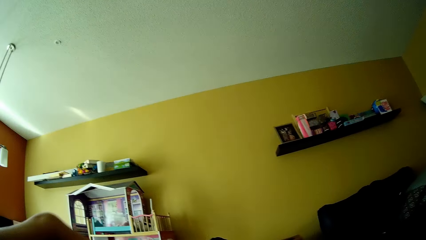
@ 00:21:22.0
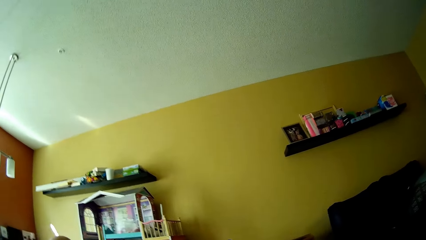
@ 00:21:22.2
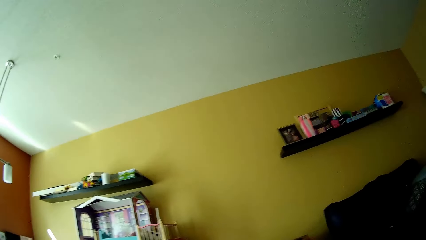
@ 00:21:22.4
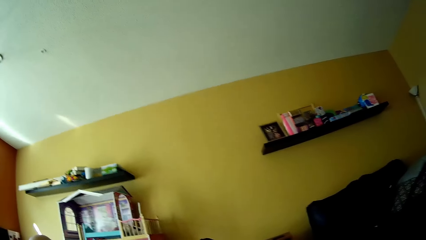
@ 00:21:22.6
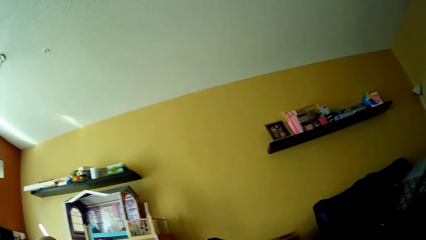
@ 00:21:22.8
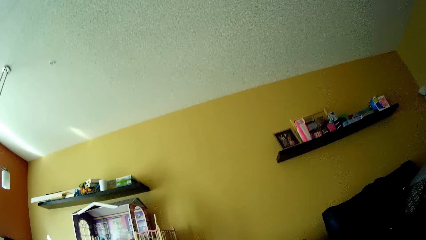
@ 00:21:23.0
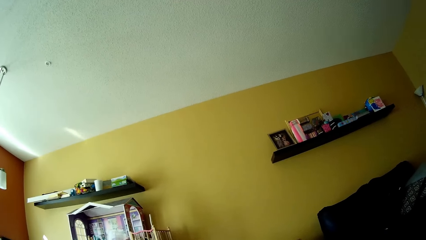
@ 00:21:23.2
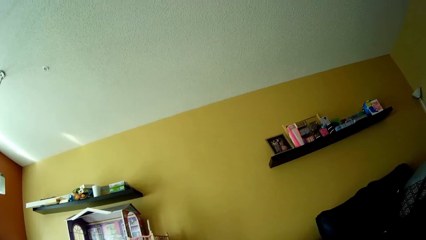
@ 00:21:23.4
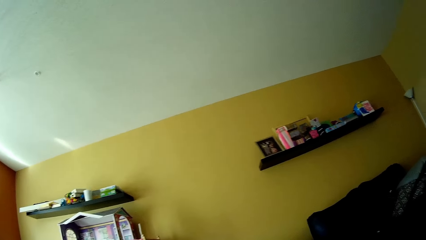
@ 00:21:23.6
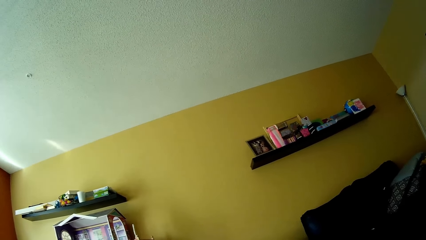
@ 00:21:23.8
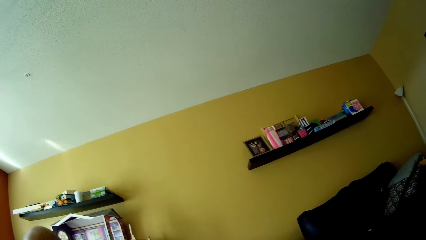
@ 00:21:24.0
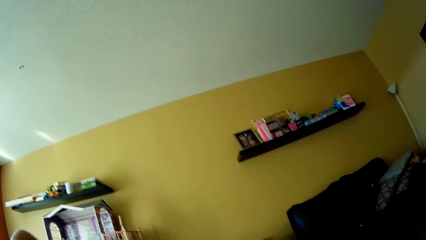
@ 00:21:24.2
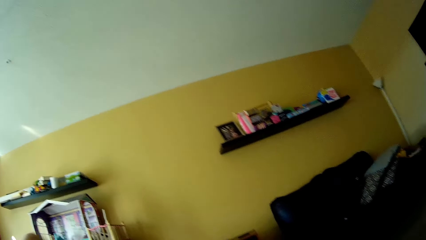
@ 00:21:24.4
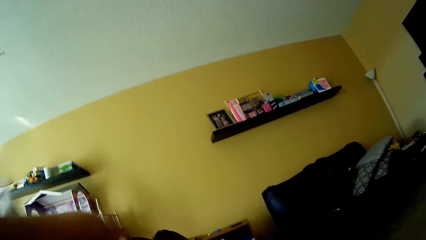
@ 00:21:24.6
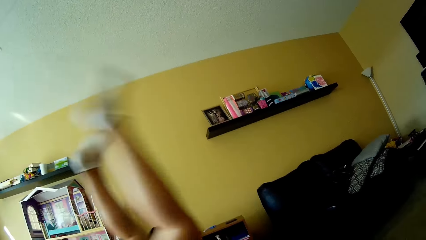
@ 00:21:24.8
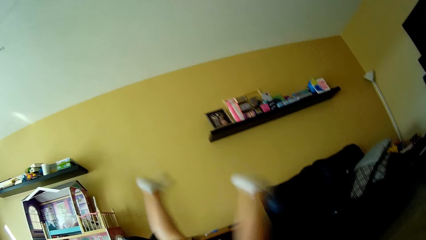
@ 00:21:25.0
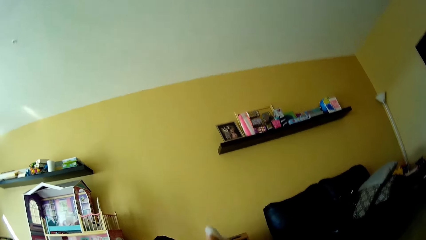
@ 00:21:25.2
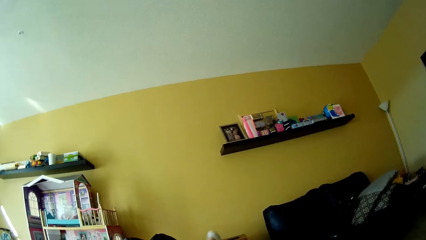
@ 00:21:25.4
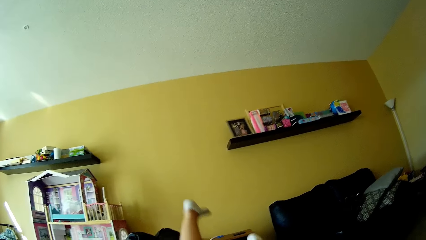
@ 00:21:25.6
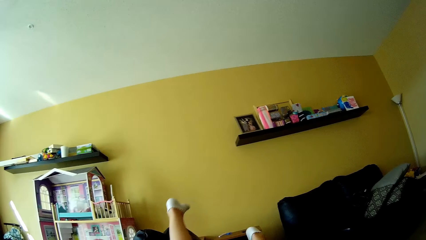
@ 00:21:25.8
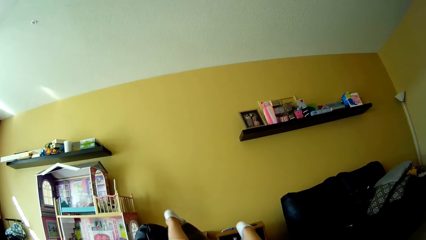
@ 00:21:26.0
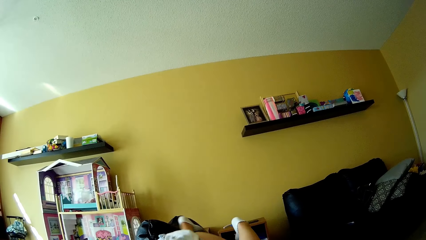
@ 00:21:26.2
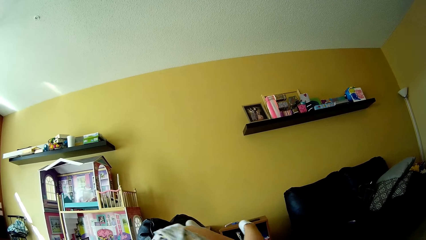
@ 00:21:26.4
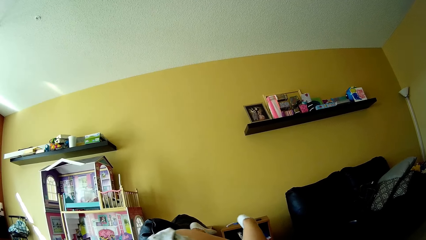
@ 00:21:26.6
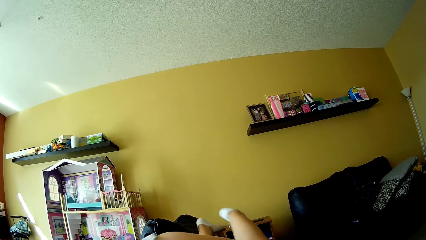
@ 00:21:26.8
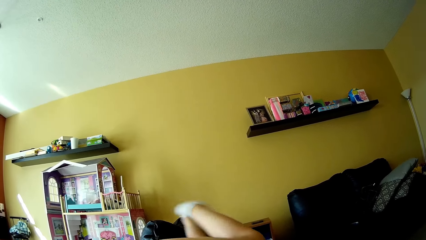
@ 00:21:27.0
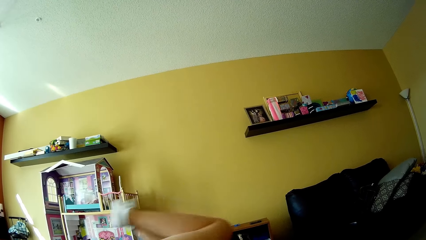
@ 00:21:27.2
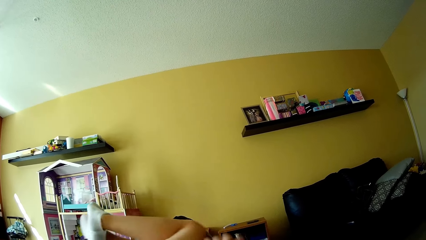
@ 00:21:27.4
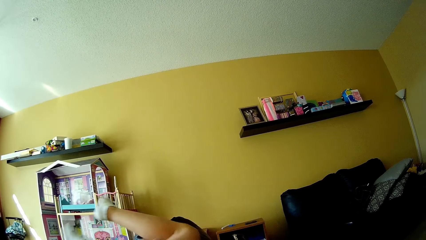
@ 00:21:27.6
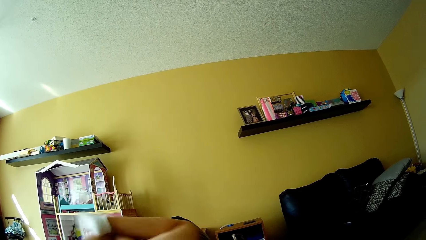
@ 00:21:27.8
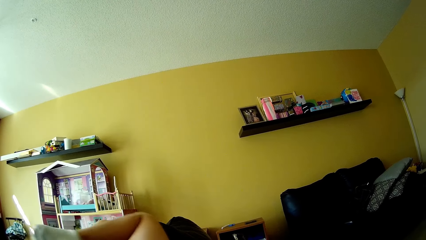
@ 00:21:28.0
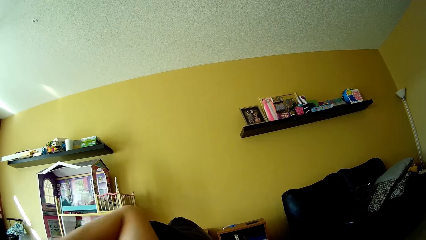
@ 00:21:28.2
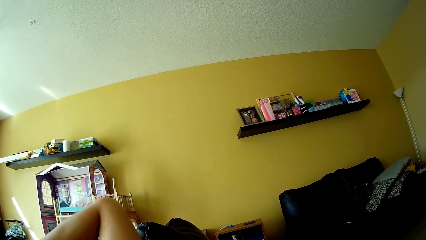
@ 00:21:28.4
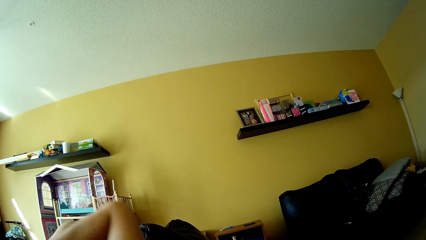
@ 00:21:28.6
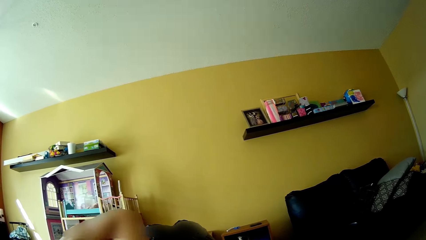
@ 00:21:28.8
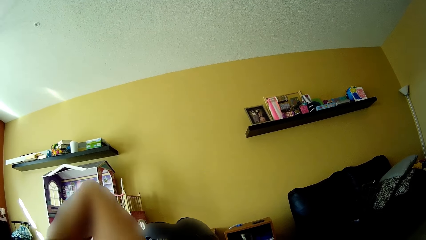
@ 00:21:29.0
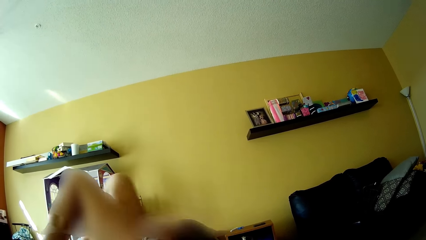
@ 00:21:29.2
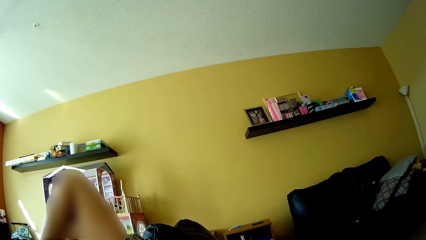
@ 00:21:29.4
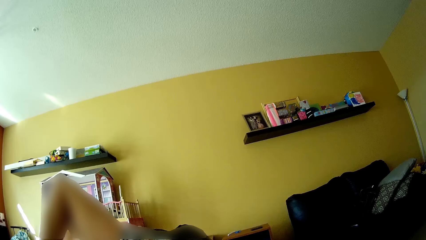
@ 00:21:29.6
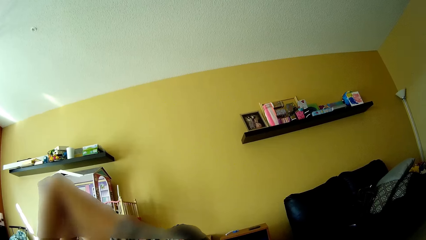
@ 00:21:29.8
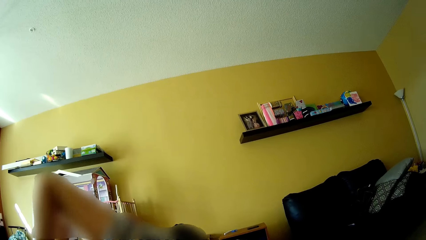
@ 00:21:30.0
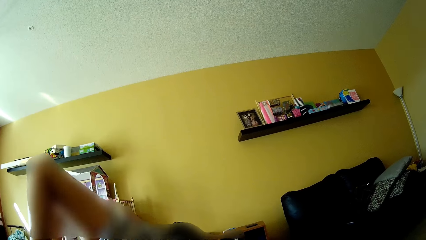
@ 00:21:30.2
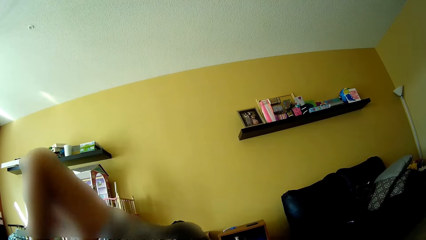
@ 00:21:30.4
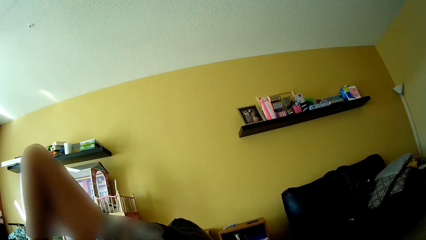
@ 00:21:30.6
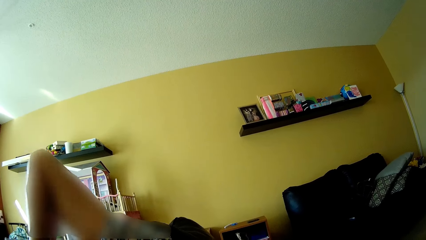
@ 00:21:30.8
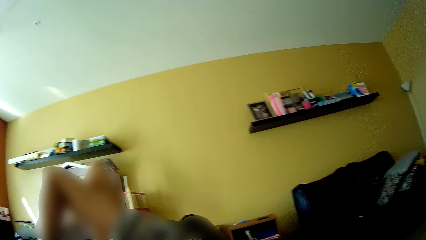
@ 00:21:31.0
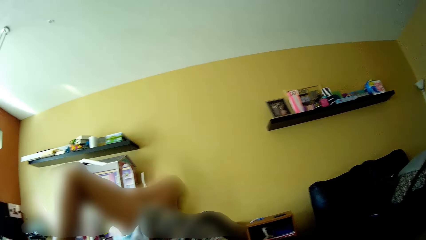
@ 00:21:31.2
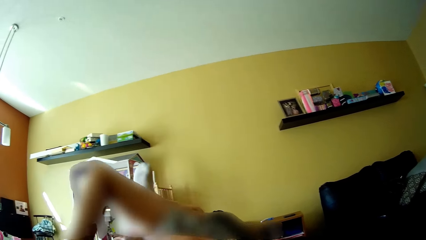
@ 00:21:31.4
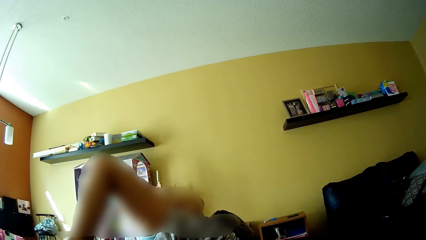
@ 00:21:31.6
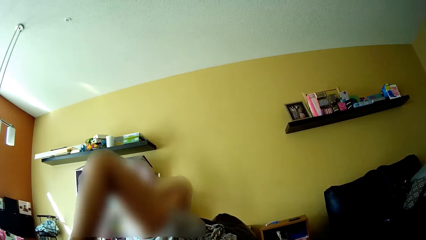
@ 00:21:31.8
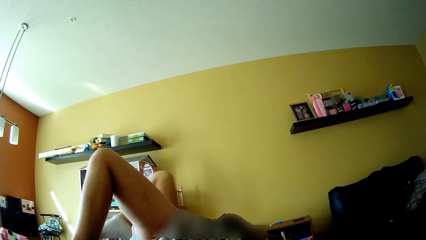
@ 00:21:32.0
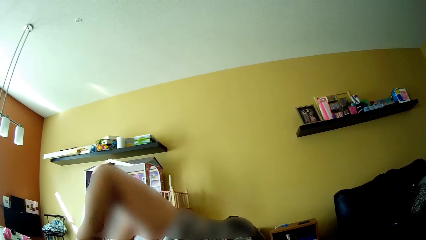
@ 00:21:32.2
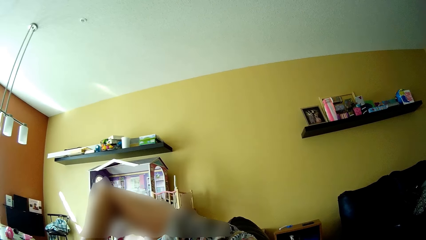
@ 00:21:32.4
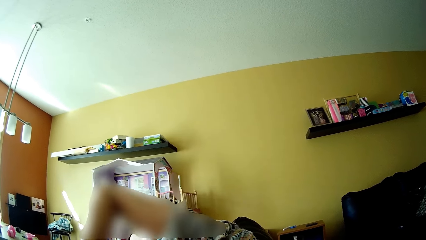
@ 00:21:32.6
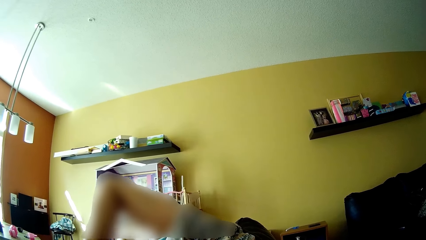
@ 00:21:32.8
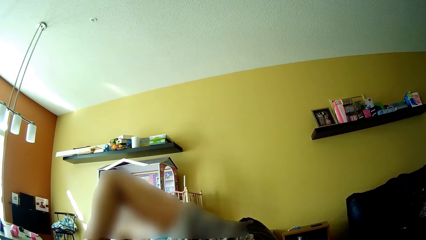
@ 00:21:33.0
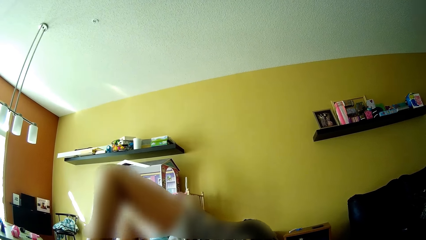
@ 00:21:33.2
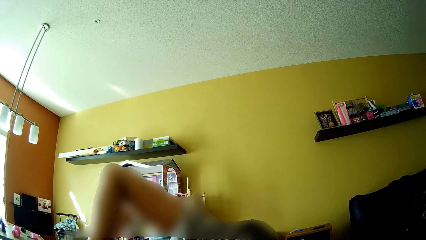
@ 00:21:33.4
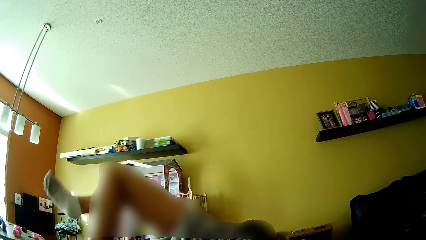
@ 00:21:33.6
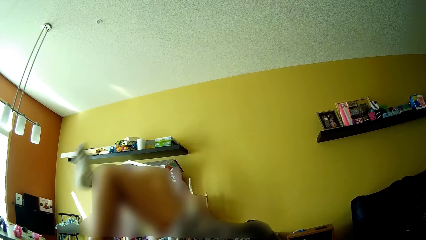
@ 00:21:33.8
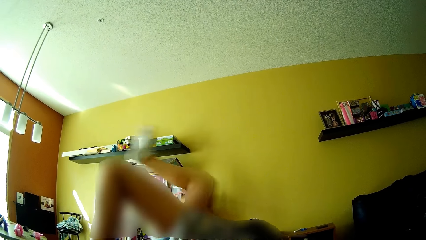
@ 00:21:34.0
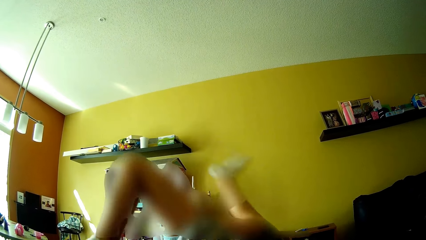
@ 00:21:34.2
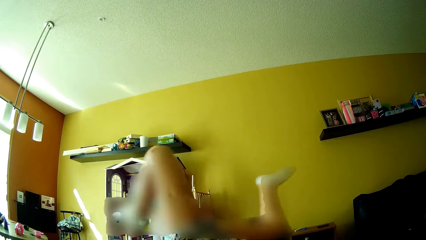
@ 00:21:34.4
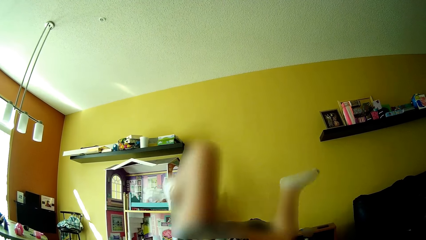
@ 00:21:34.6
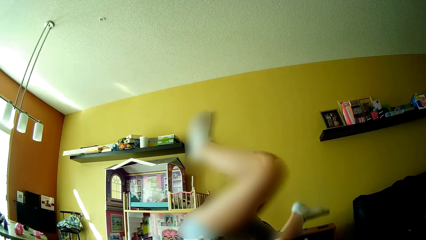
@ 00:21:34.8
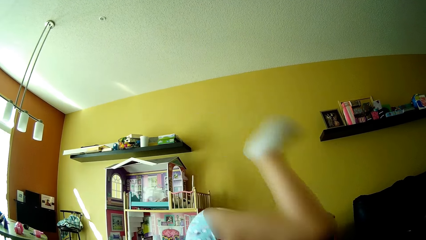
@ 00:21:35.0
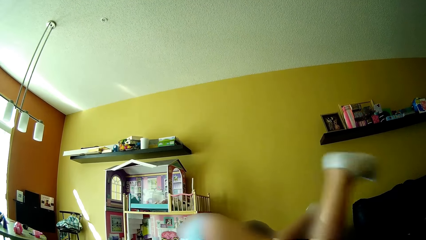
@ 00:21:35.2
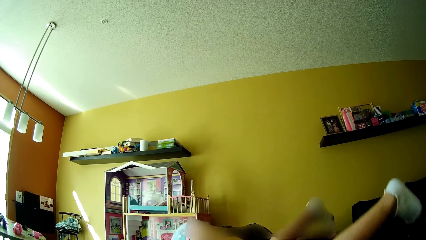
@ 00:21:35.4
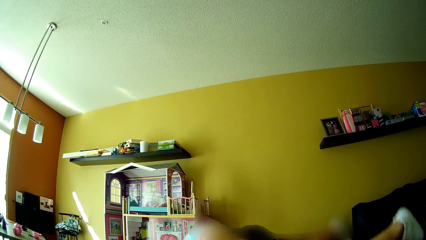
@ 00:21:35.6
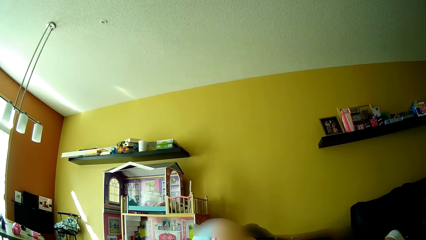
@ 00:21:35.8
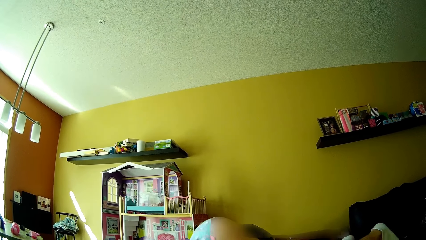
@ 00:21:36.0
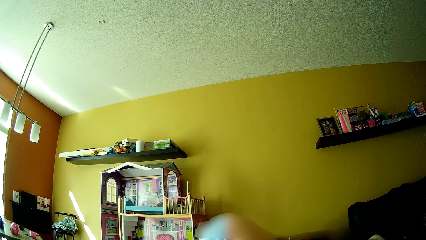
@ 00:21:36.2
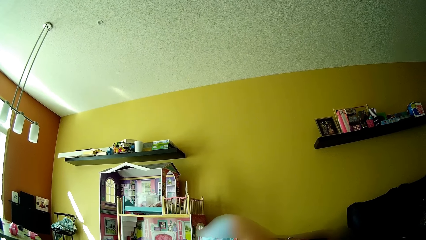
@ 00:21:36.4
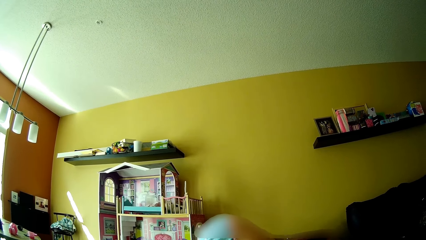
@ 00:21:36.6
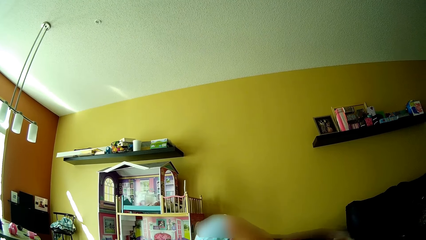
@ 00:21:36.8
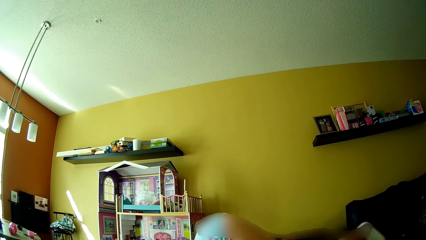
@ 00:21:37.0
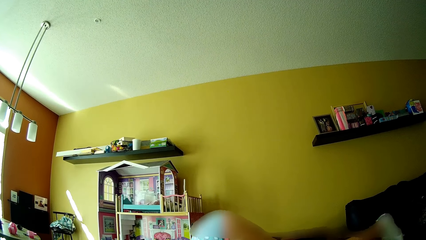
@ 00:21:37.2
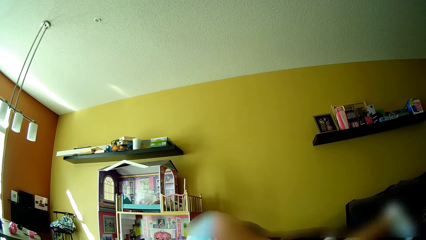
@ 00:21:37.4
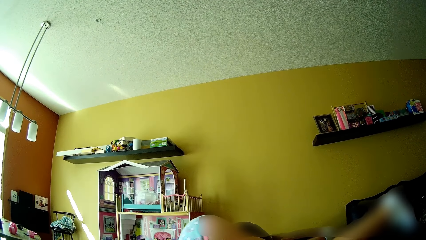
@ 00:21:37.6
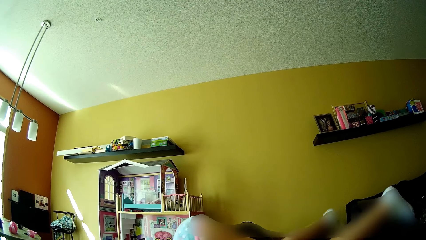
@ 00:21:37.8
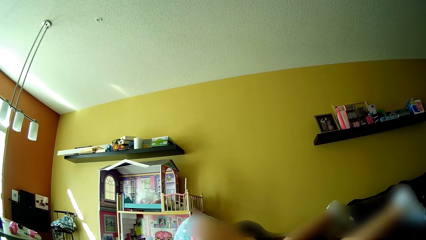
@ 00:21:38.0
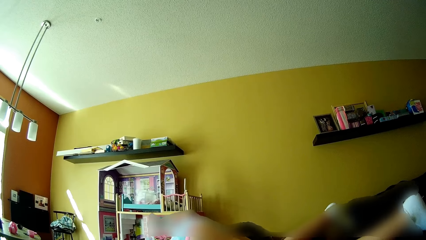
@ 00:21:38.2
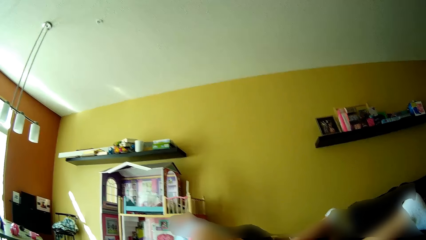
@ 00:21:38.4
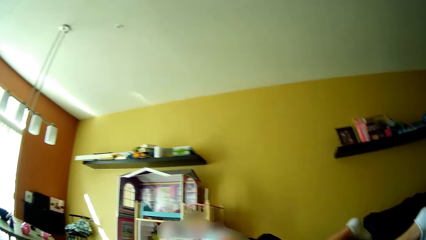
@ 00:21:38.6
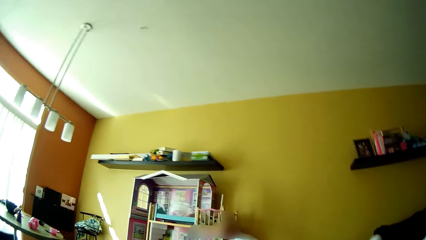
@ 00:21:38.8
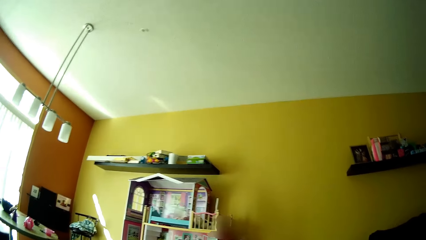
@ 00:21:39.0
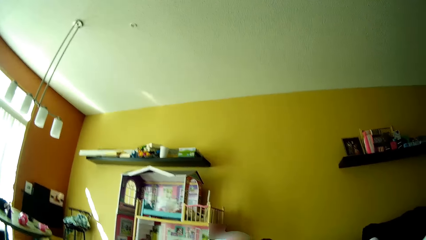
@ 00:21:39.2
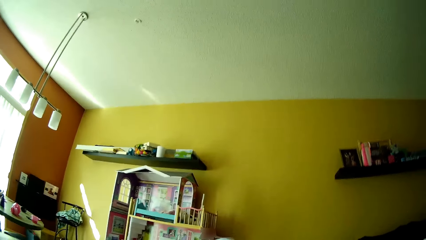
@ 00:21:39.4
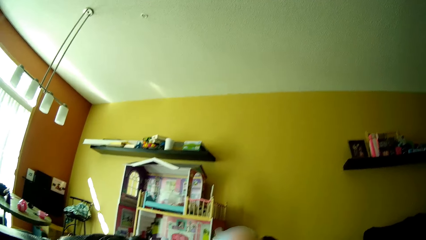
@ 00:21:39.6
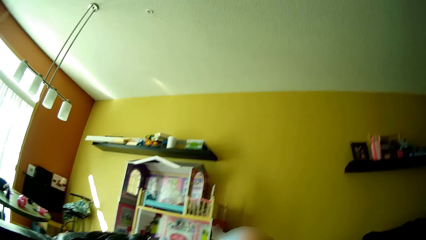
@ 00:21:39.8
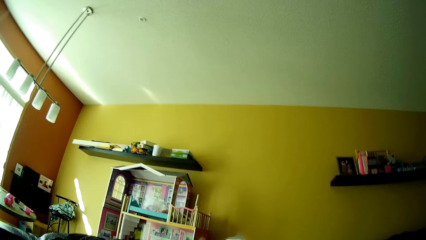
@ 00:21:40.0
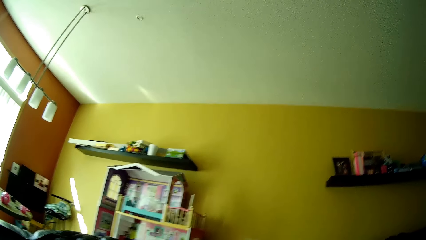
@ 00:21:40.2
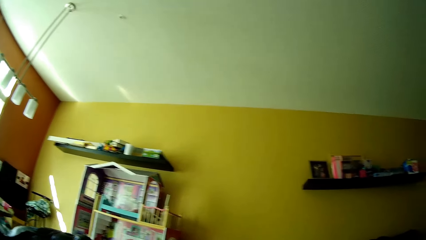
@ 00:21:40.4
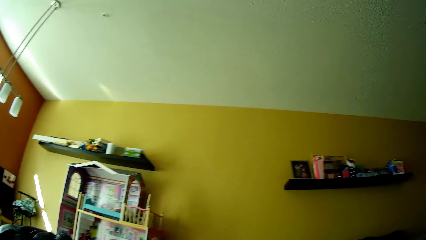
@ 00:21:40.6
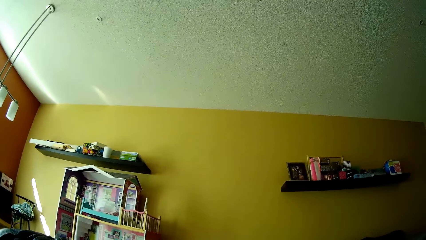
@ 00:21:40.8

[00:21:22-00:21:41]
The camera wearer talks to the girl. The girl talks to the camera wearer. The girl does a rolling backflip. The camera wearer talks to the girl. The girl lifts her legs on the couch. The girl talks to the camera wearer. The girl lifts her legs on the couch. The girl talks to the camera wearer. The girl stretches her body on the black sofa. The girl lifts her legs on the couch. The girl talks to the camera wearer. The camera wearer talks to the girl.
